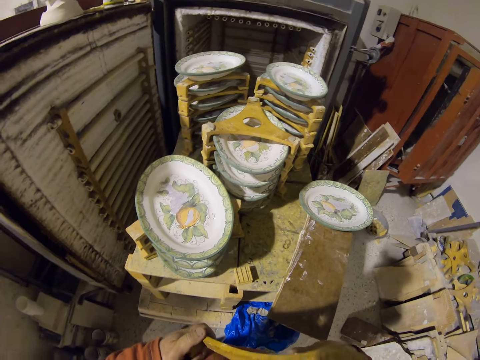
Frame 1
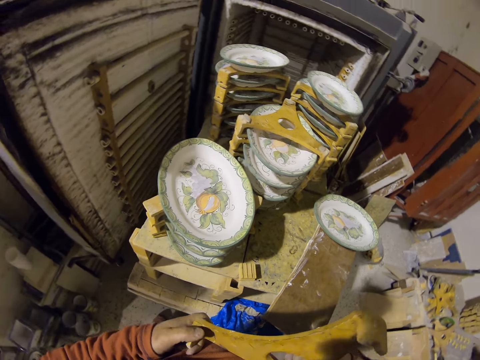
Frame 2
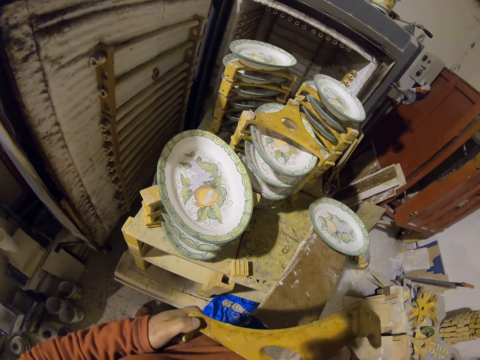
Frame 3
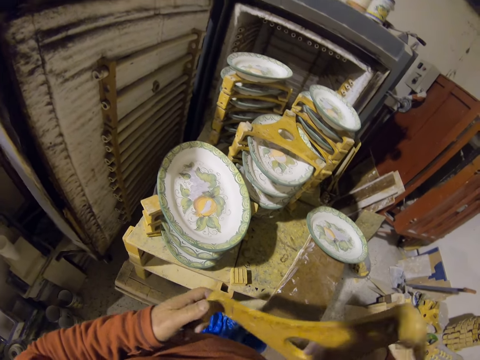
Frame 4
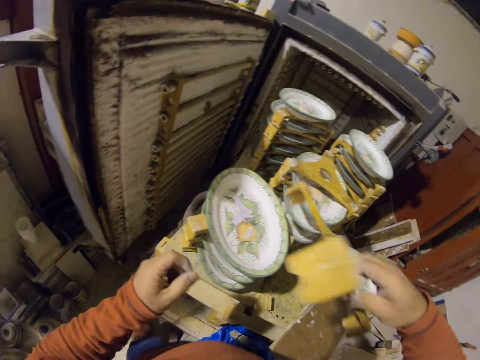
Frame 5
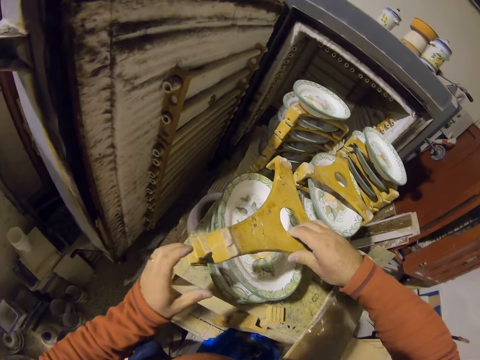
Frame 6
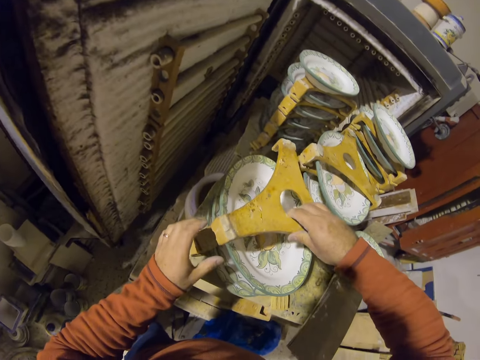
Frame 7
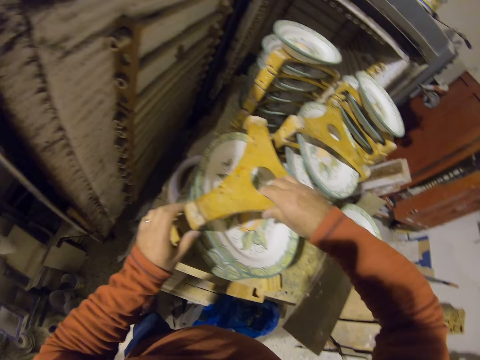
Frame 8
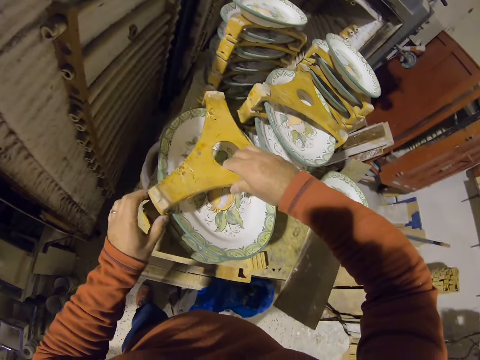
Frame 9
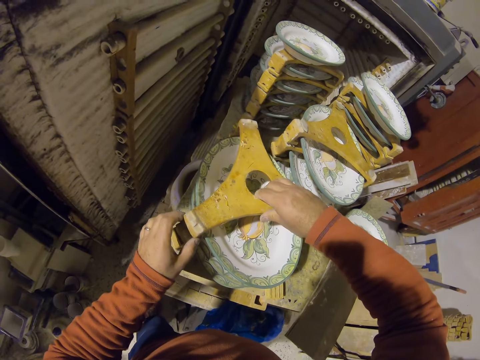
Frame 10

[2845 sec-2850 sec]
The camera wearer makes the plate stand. They put something on the plate.

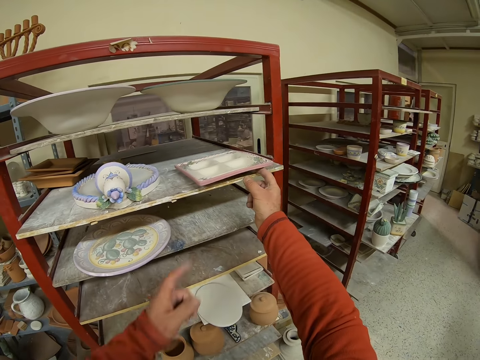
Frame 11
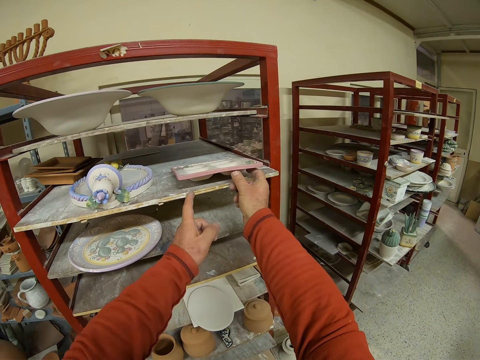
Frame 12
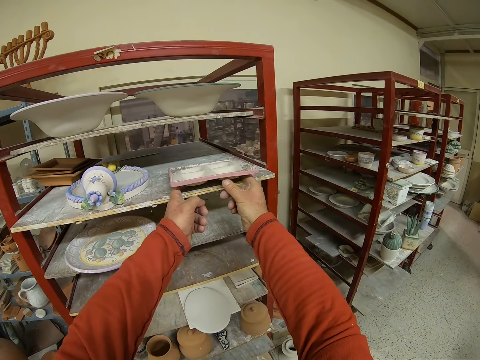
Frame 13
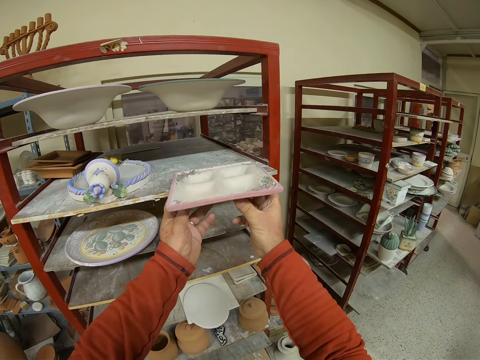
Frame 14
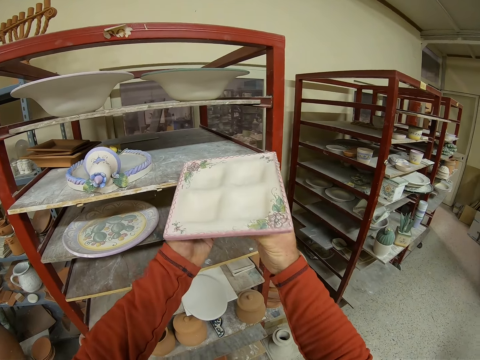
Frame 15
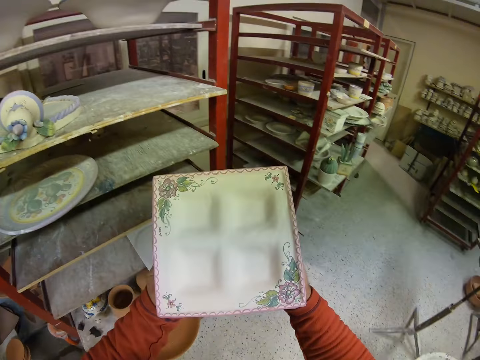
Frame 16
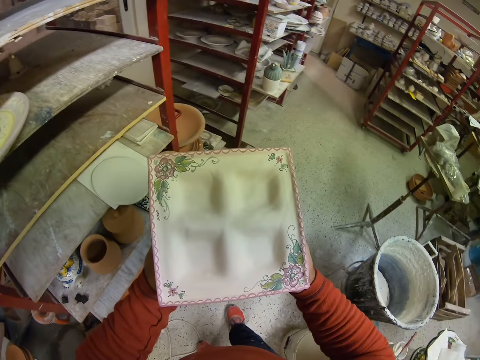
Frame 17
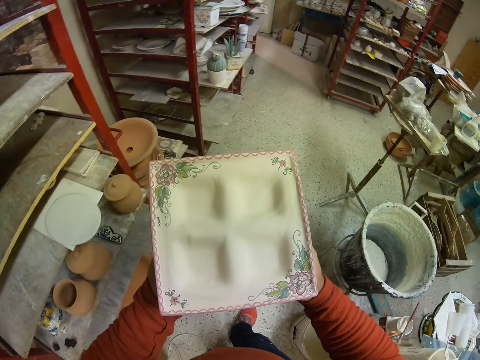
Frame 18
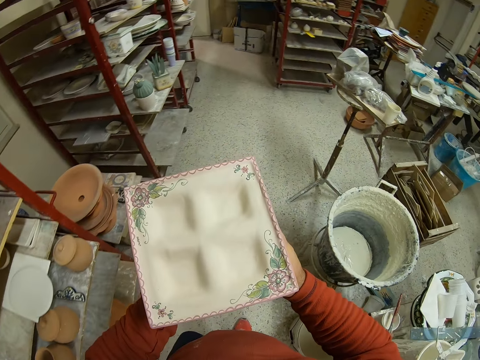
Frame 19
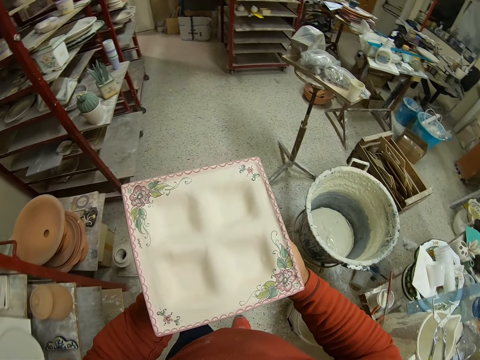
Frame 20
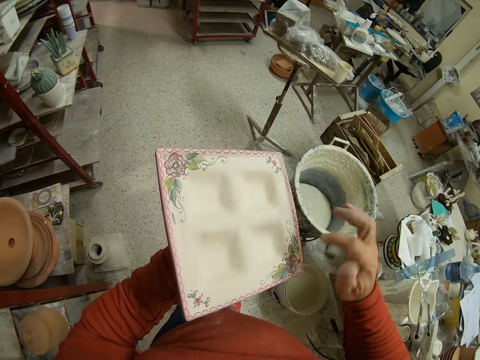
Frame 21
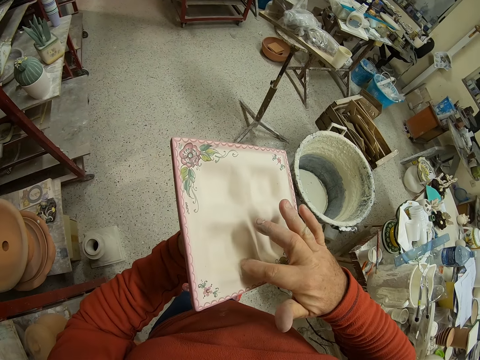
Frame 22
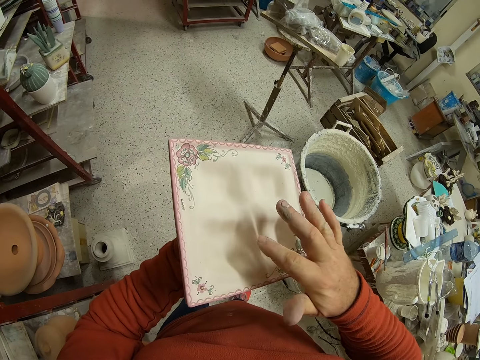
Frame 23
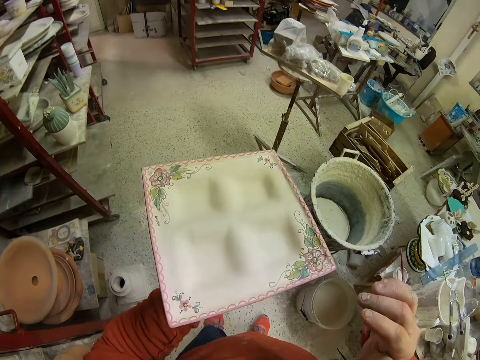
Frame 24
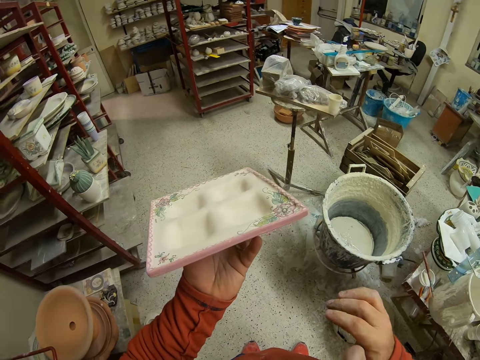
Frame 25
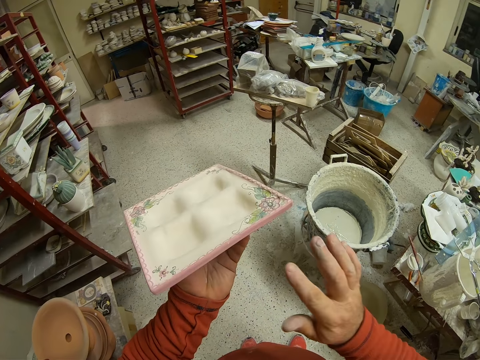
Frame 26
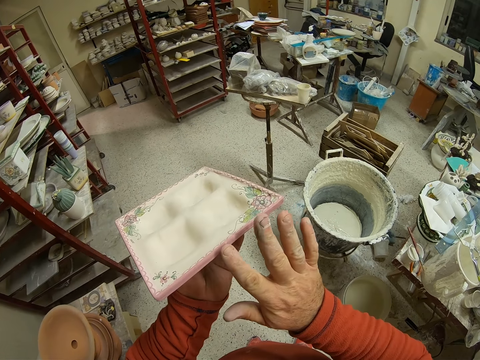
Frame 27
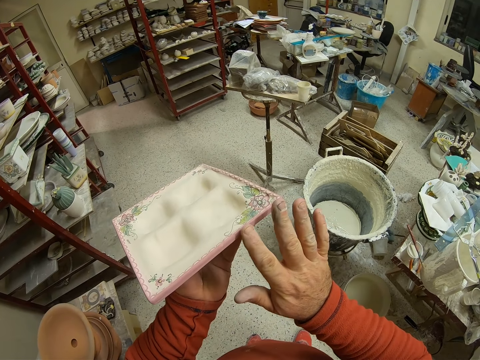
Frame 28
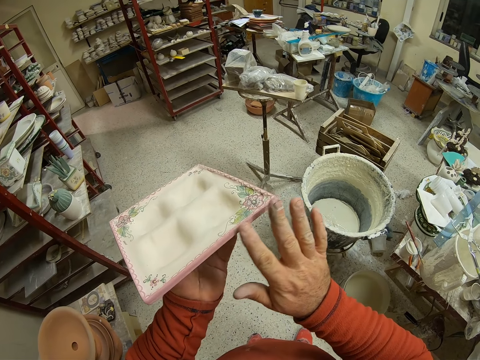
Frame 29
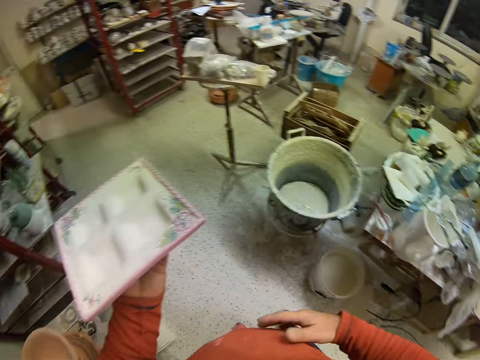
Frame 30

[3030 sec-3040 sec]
The camera wearer blows the plate. They look at the platter. They touch the plate with the index finger. They wipe the platter with the finger.

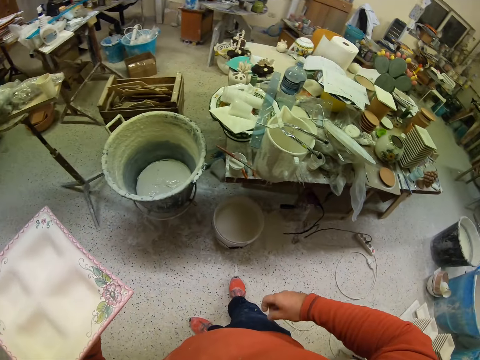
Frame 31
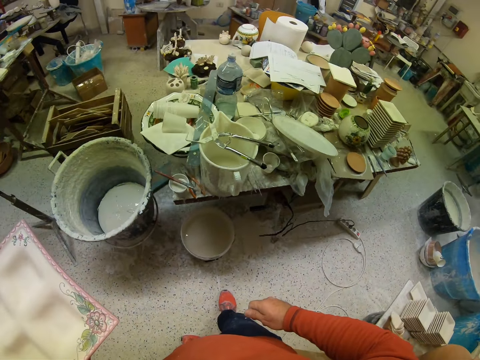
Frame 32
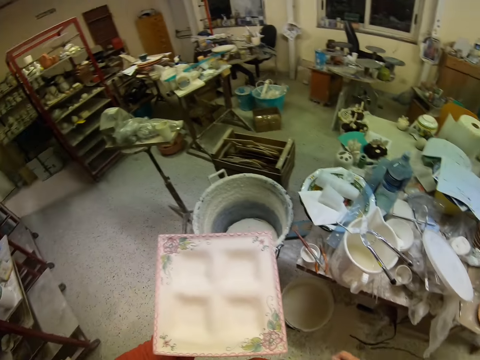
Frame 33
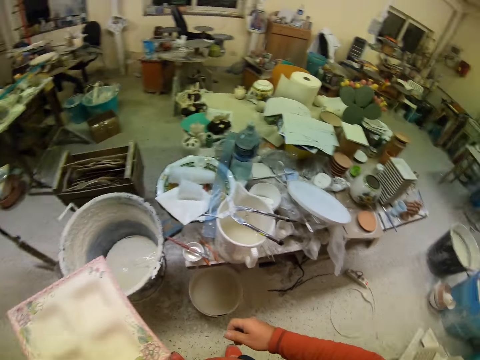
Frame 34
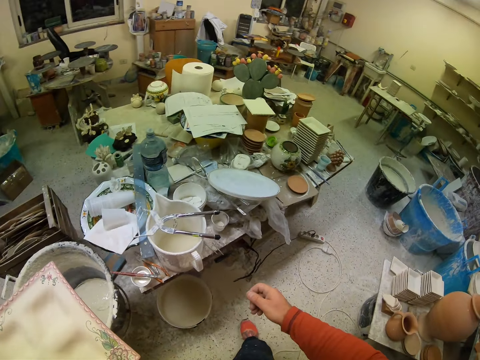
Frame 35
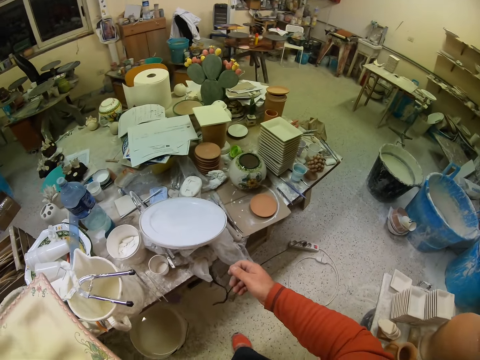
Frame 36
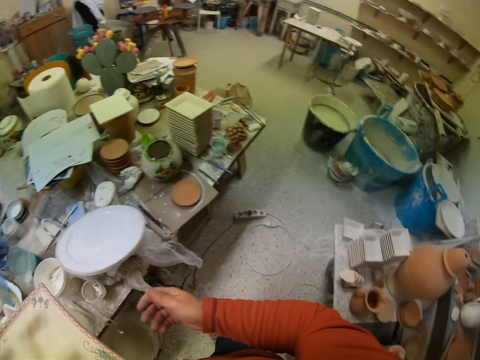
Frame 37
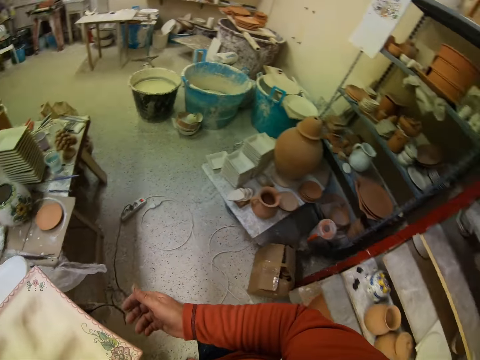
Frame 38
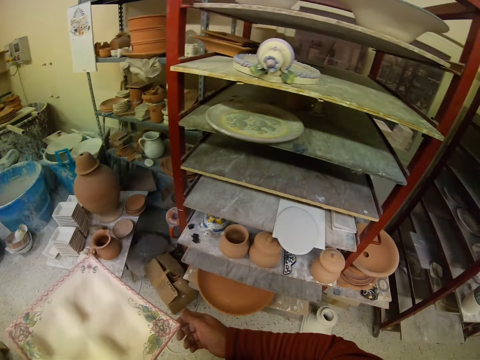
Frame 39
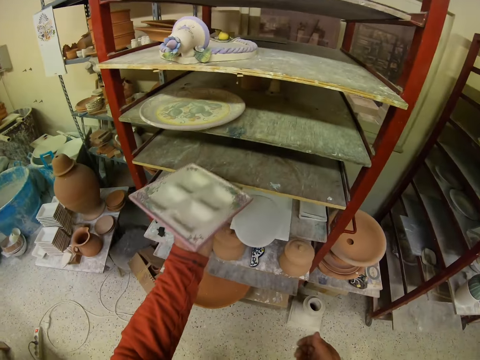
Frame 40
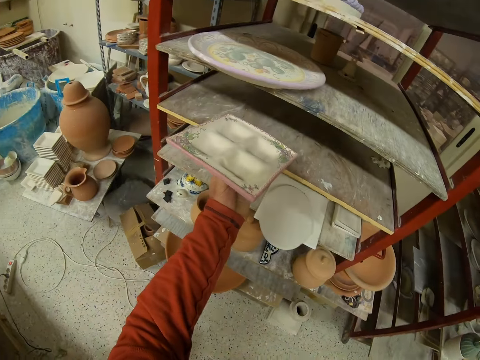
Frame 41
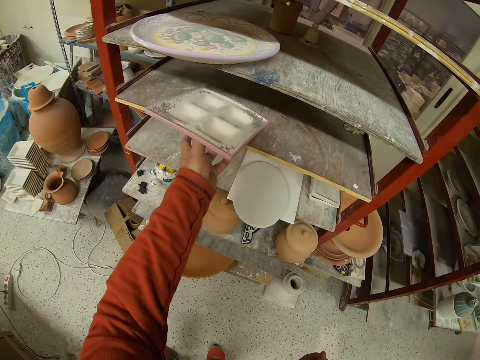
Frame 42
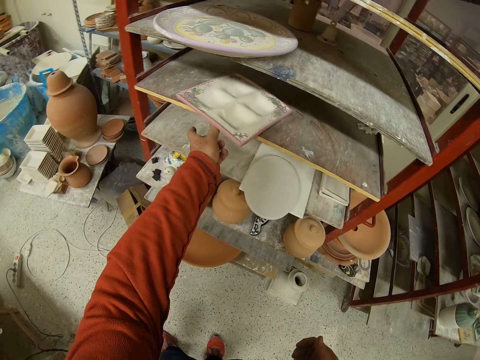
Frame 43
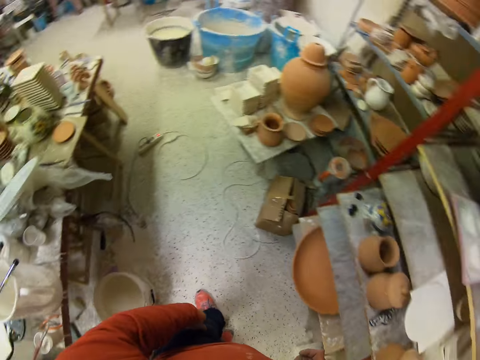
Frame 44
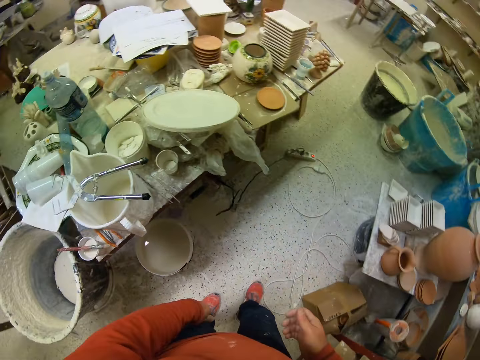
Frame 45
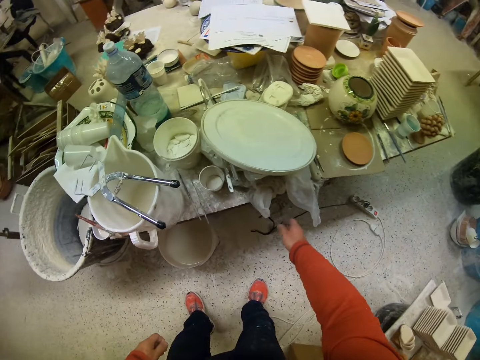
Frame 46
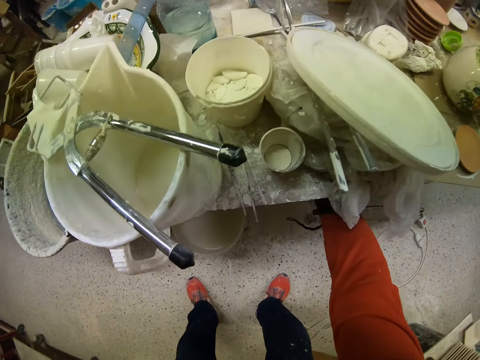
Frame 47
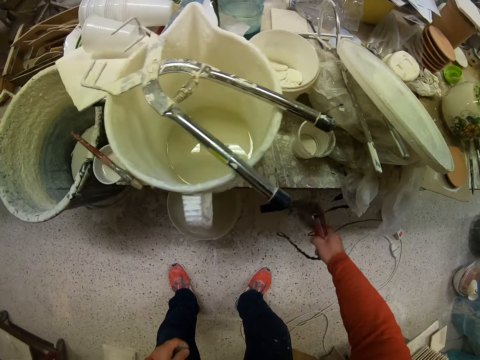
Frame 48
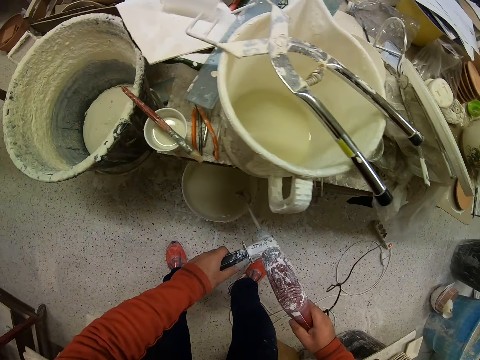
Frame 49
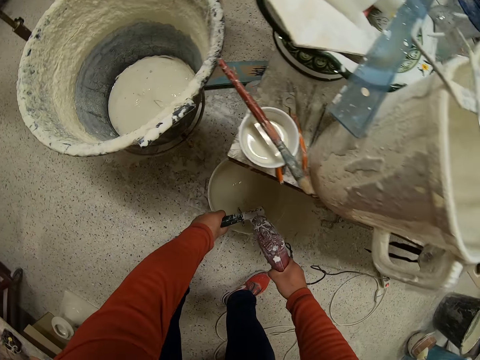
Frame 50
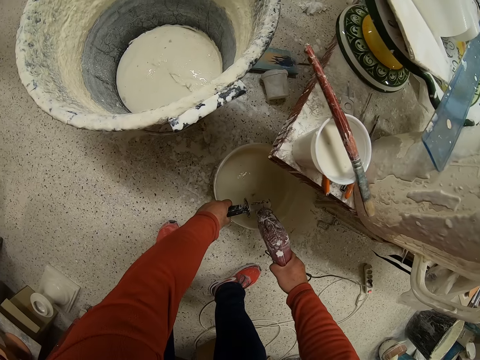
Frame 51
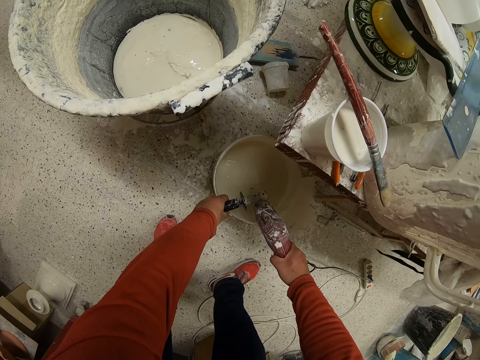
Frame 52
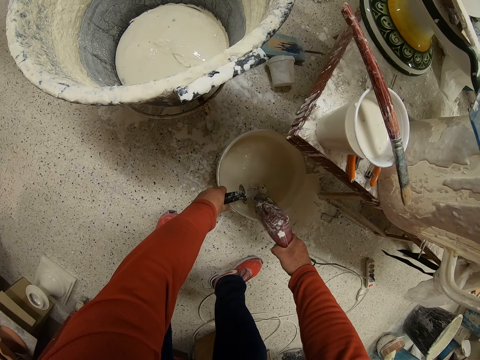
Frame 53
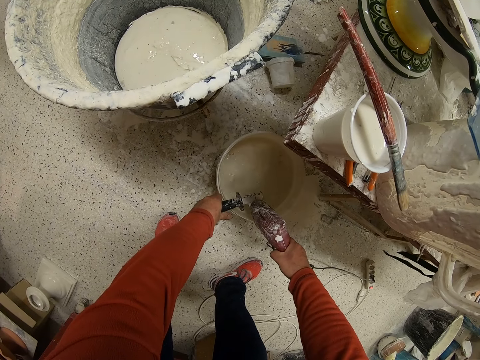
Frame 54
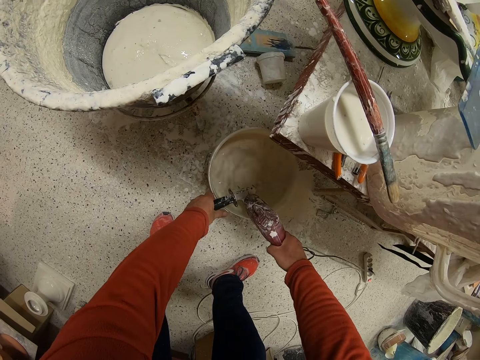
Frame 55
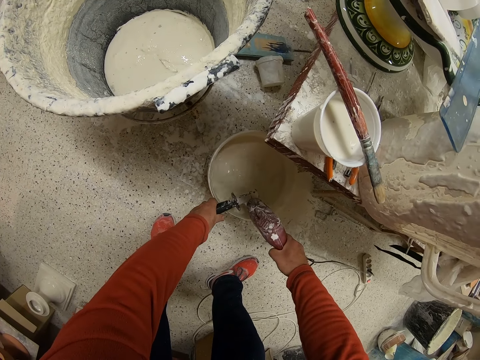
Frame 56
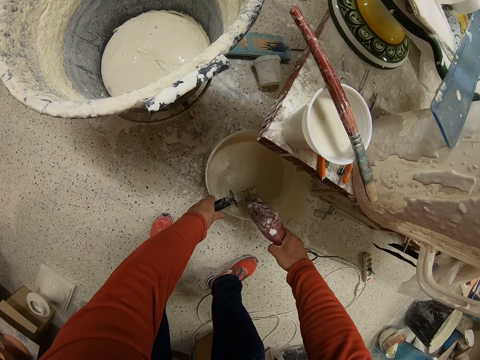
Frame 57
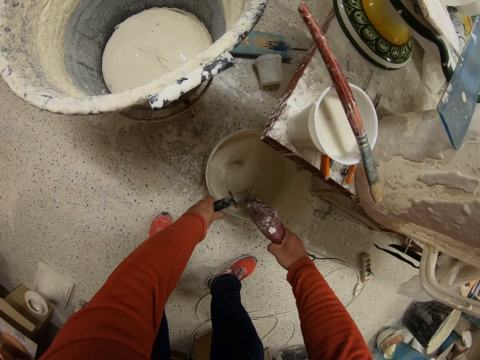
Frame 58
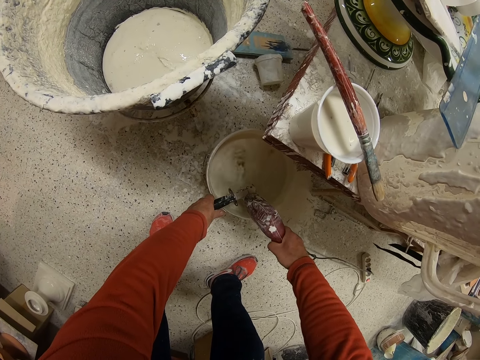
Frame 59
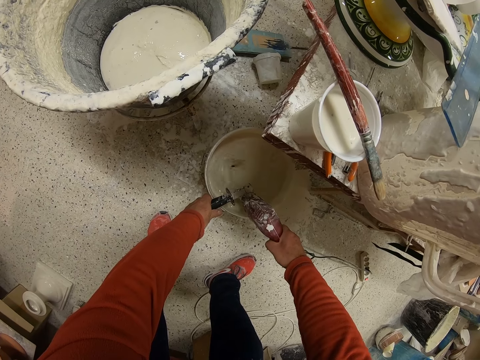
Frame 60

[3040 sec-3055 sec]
The camera wearer looks around. They return the plate in the shelf. They pick the mixer machine from the table, dip the mixer machine in the paint, and mix the paint with the mixer machine.
